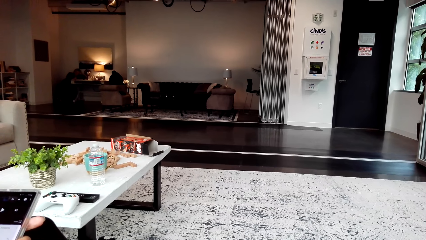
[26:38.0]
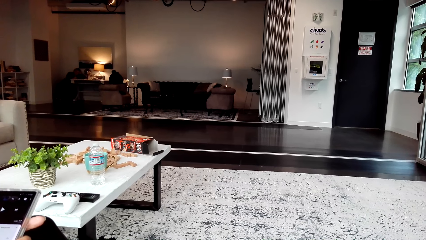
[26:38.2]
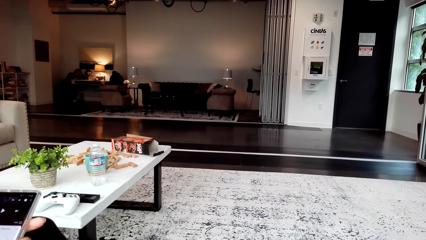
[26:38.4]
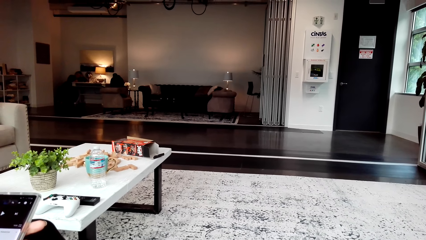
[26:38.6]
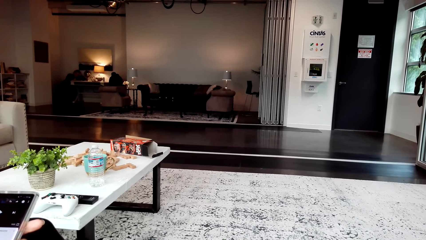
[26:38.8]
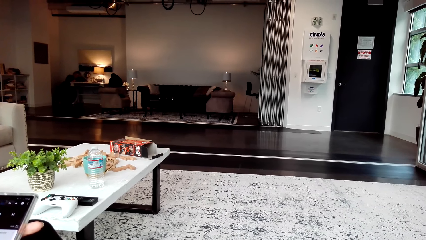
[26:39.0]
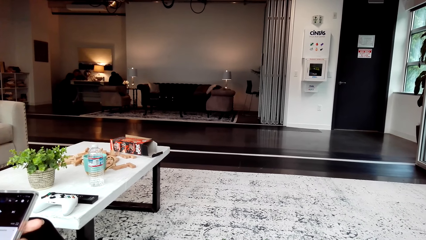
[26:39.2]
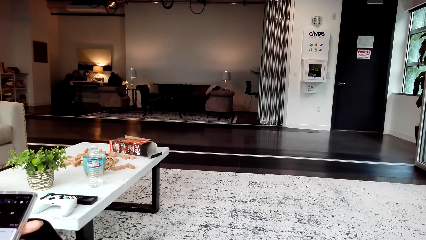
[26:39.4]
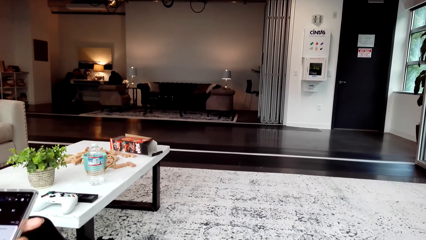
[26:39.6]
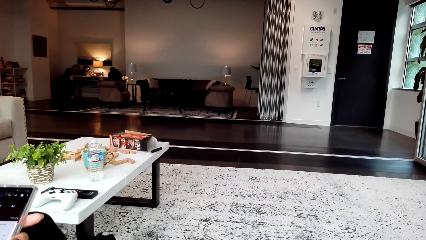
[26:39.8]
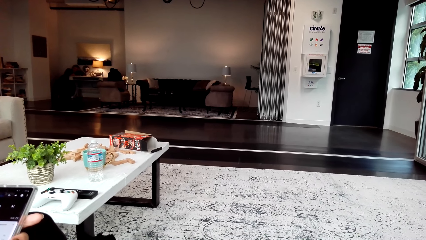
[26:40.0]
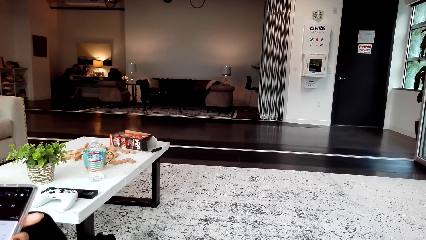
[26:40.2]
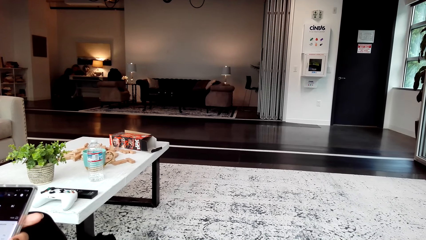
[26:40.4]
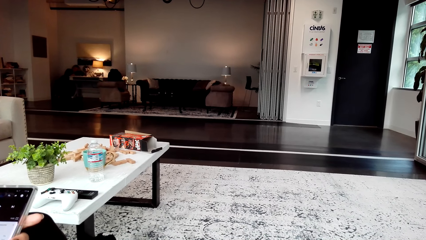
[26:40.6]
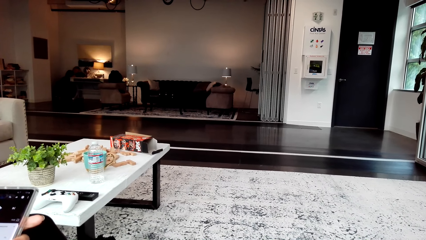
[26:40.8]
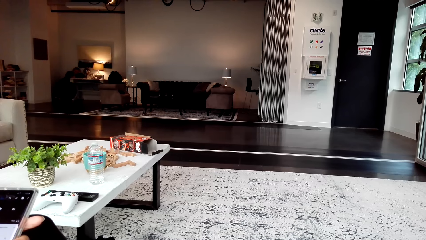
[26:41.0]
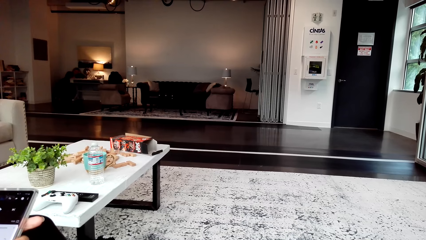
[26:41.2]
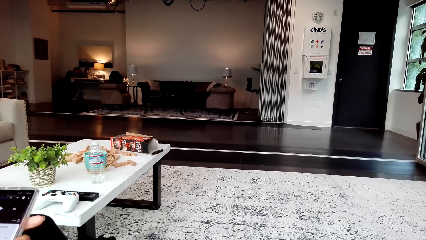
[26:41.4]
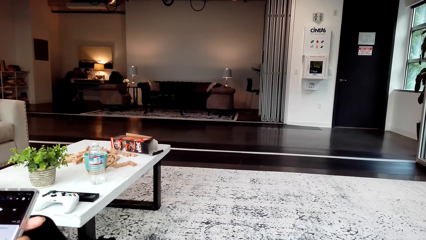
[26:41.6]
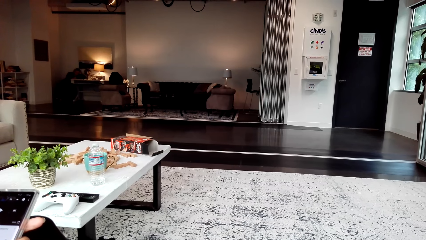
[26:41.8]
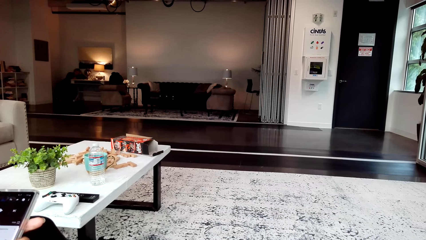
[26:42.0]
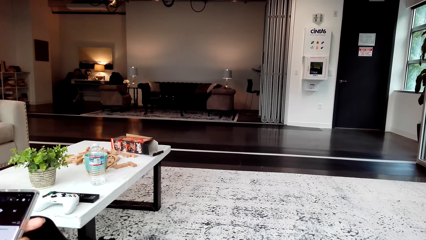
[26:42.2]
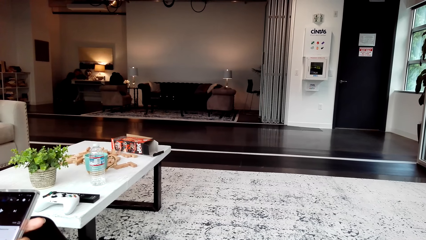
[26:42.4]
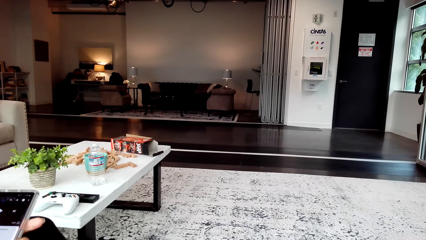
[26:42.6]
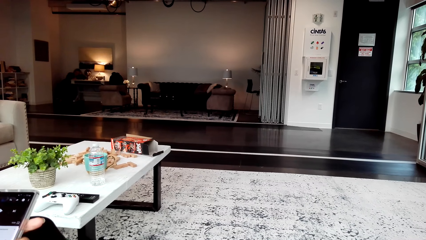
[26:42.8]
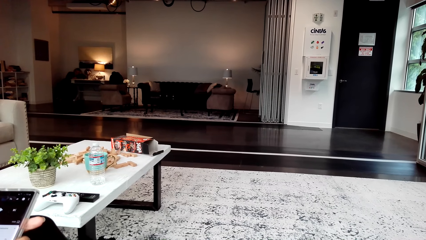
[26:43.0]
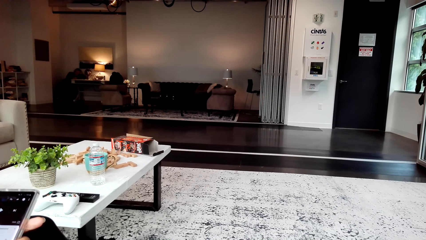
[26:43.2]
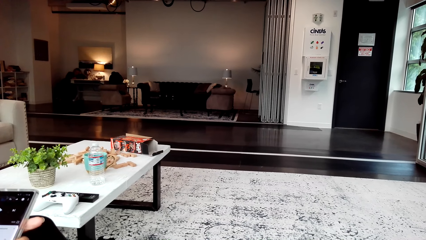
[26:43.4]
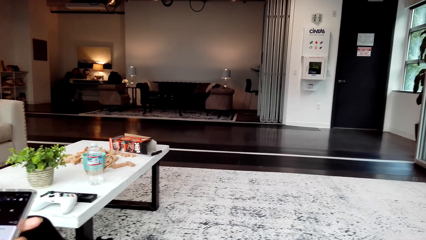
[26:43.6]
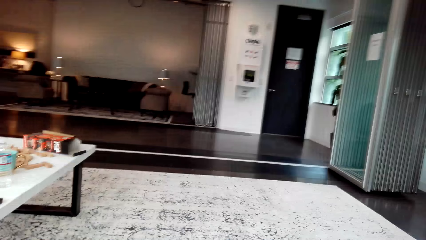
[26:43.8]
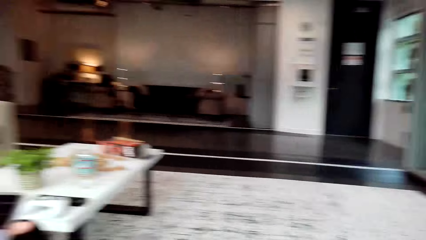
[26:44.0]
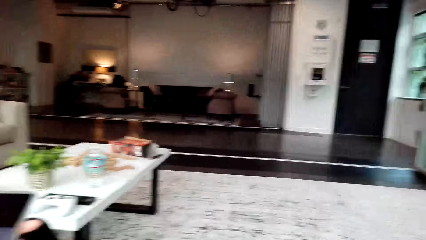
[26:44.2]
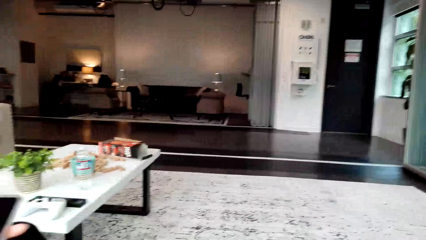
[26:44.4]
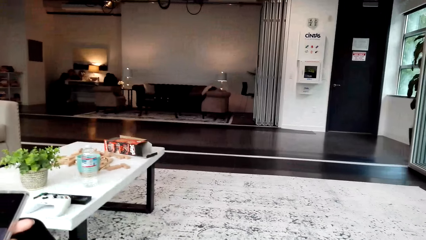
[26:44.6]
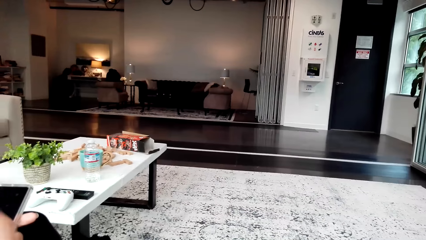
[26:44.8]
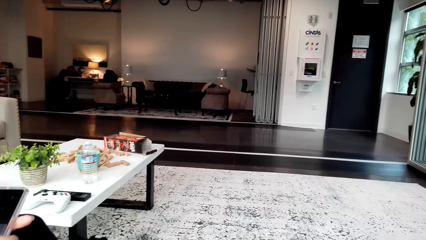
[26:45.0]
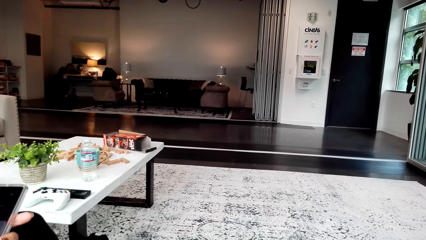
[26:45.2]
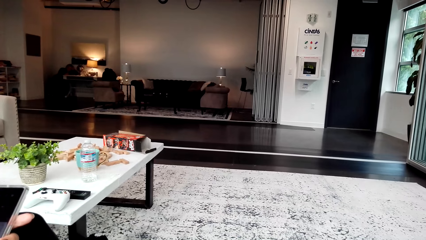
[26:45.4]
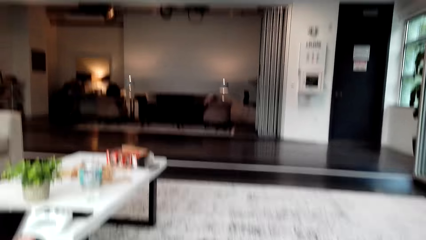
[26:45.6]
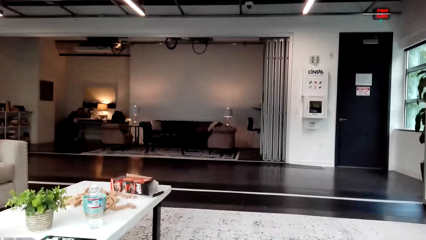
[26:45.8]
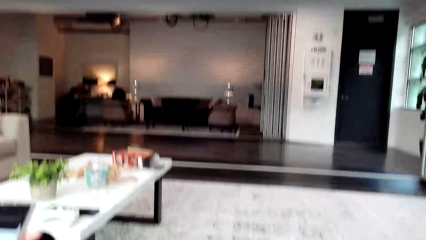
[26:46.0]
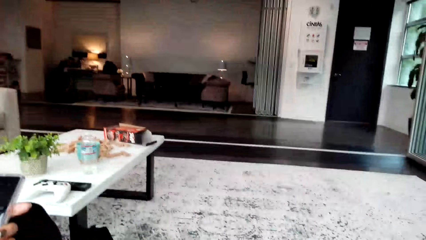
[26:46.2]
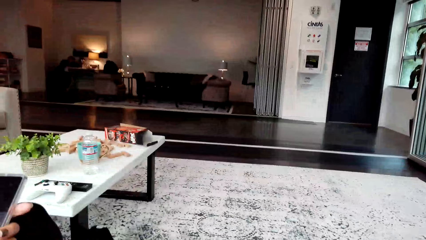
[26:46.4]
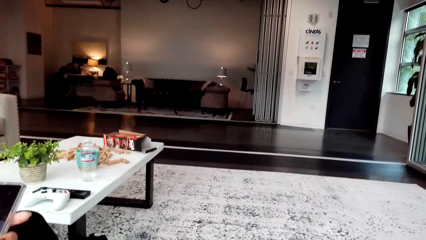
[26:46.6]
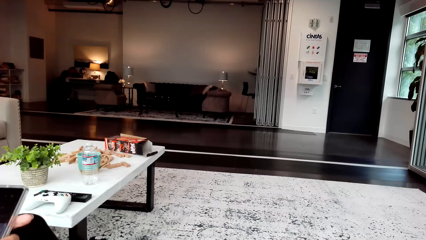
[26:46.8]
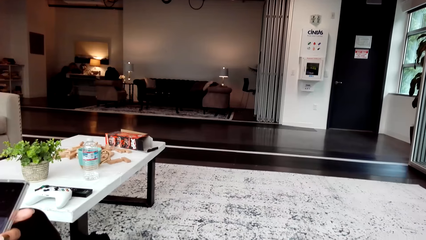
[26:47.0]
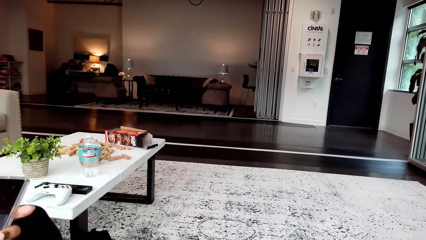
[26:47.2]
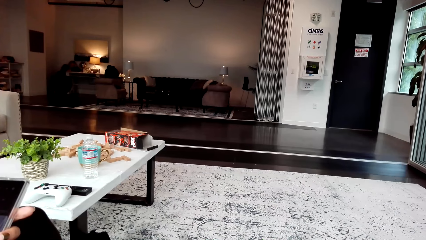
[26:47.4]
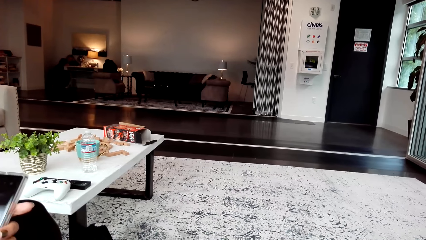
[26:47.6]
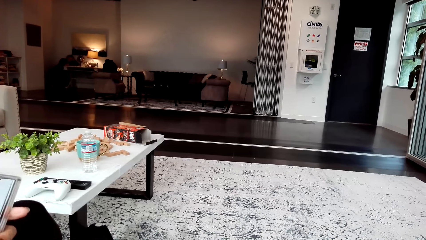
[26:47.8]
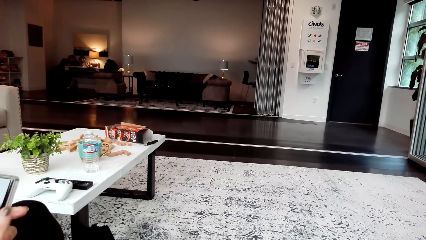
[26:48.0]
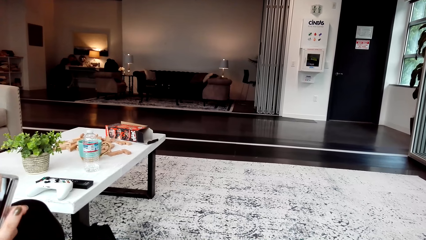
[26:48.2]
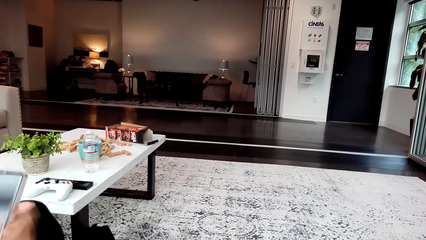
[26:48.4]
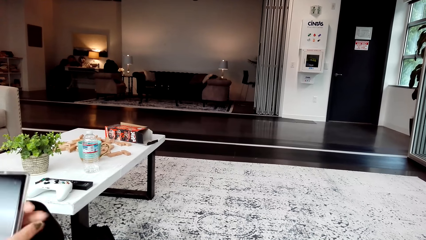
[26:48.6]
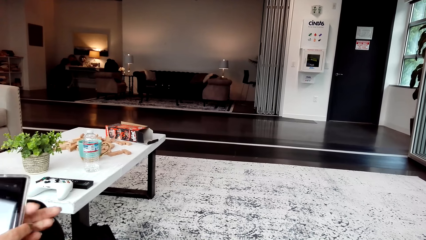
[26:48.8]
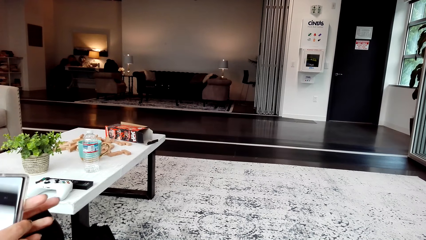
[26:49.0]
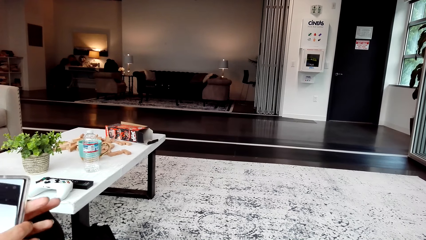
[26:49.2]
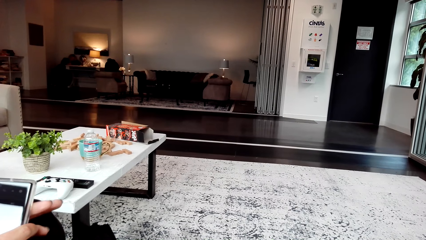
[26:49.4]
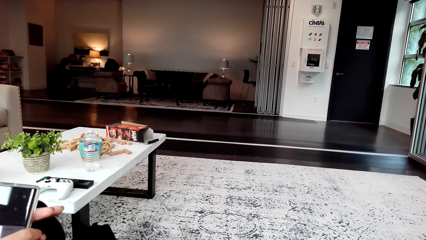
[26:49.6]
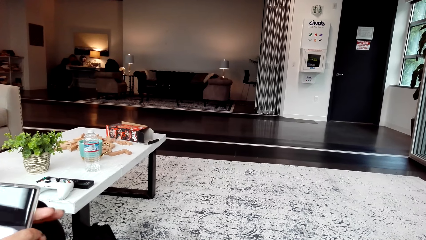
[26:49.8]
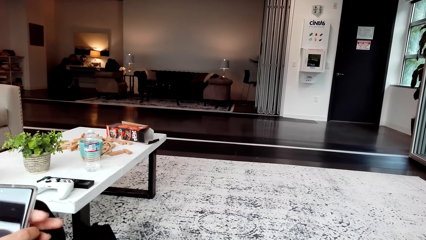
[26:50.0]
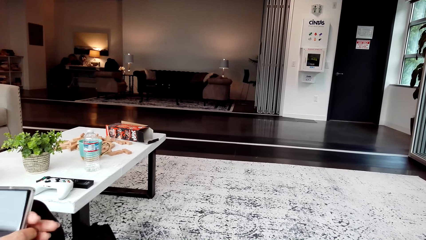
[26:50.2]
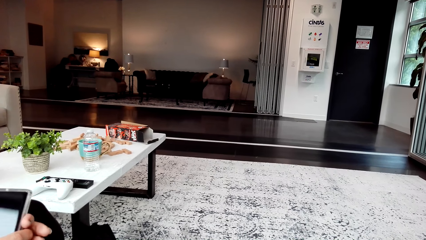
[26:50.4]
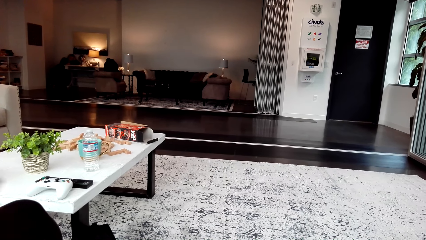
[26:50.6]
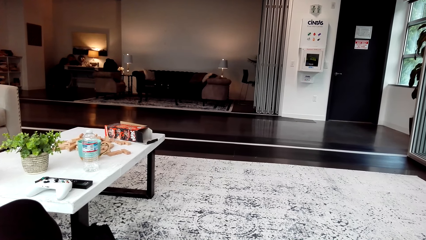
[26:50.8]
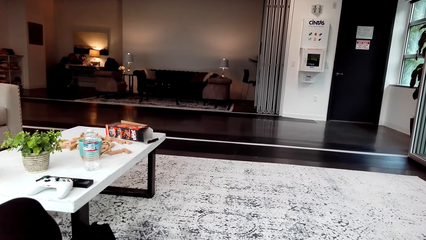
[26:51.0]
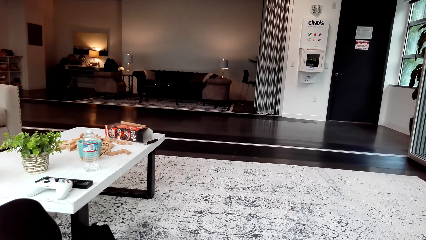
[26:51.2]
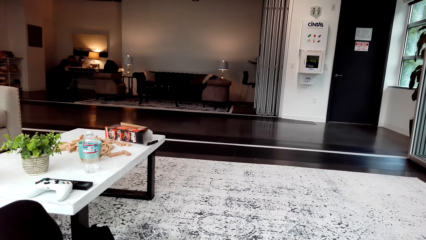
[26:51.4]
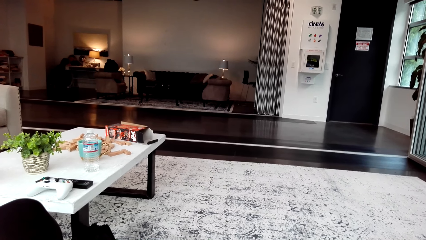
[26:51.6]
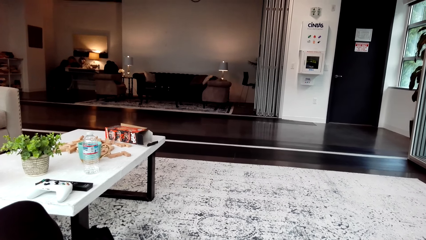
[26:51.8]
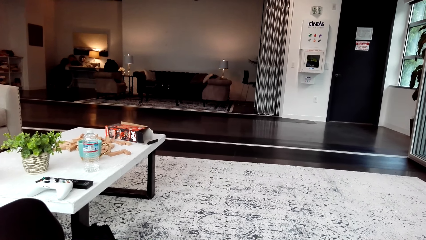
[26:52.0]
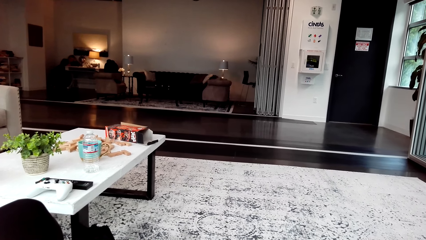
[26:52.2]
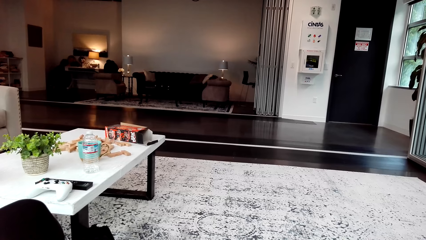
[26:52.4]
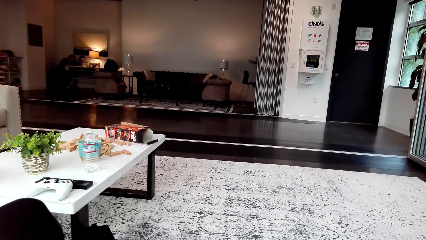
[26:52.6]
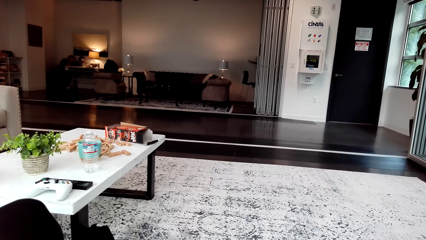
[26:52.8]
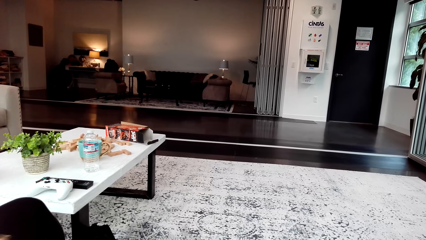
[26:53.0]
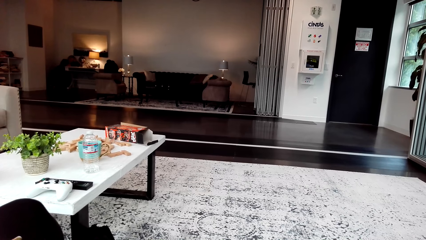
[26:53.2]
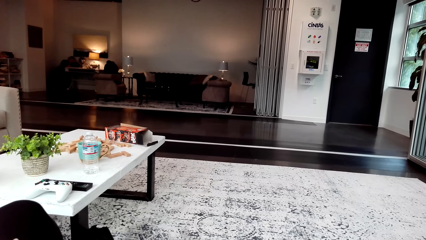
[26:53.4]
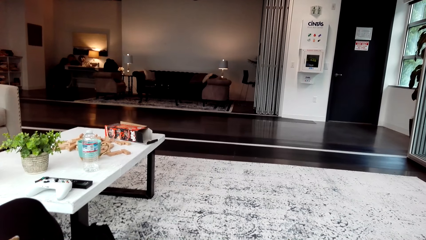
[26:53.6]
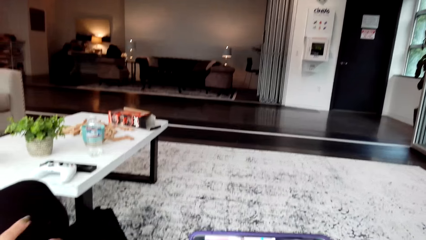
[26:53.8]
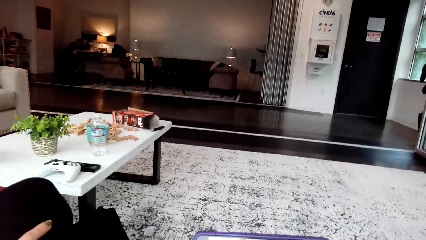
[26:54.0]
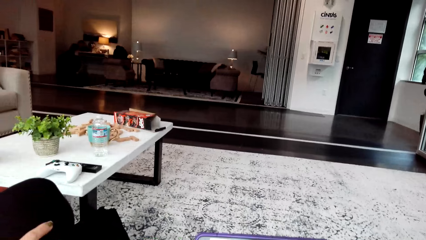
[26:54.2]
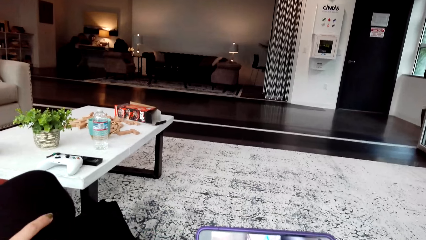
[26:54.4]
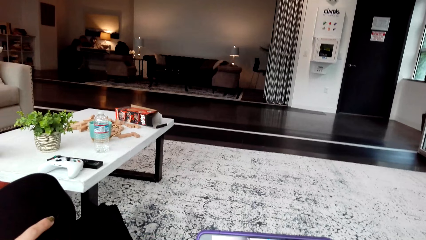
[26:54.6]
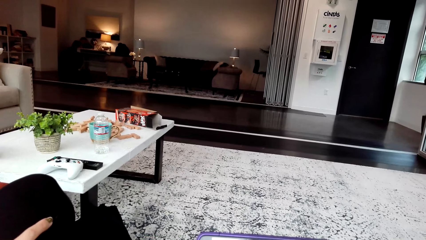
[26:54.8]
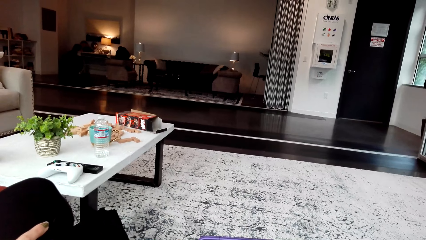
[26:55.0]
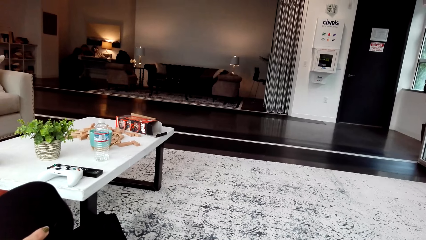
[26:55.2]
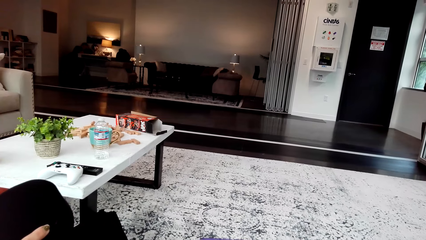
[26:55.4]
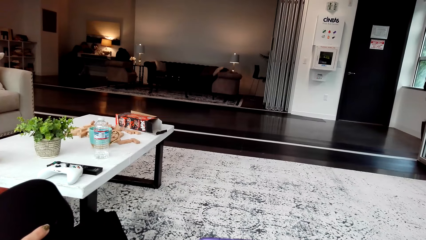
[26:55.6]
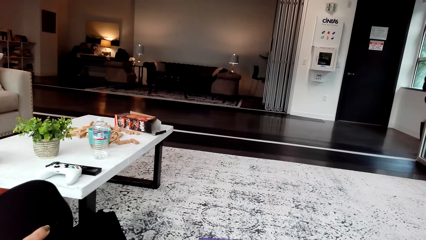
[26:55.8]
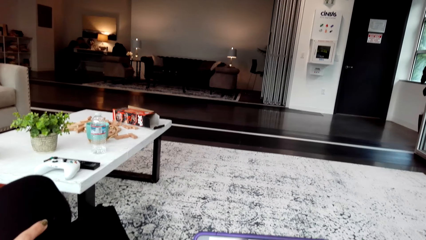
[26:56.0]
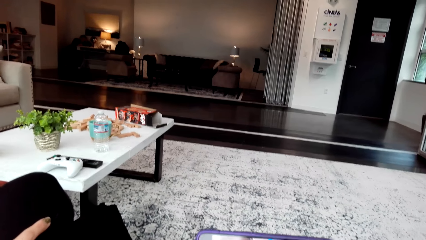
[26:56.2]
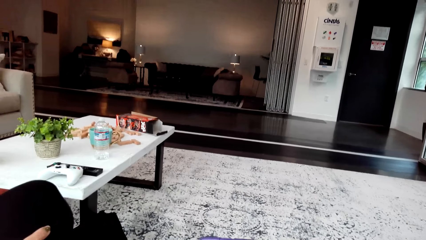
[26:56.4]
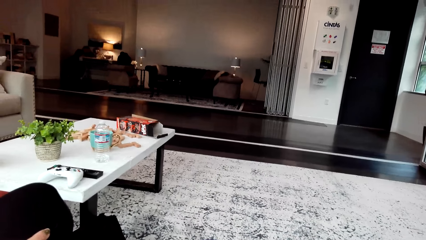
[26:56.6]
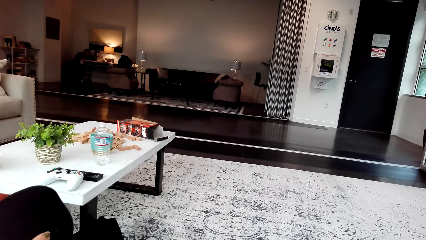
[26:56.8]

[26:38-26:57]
The camera wearer talks. They look around. They move the hands.
